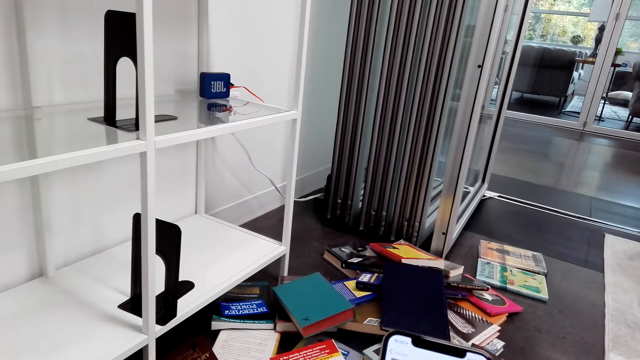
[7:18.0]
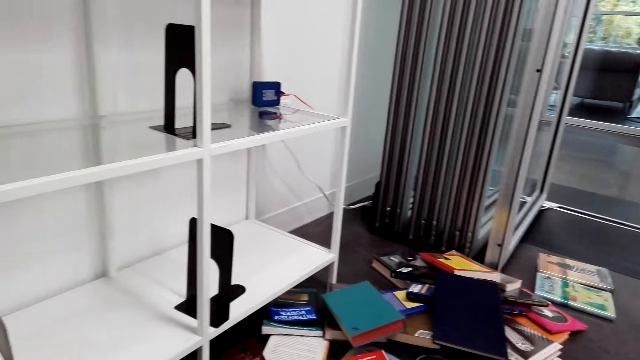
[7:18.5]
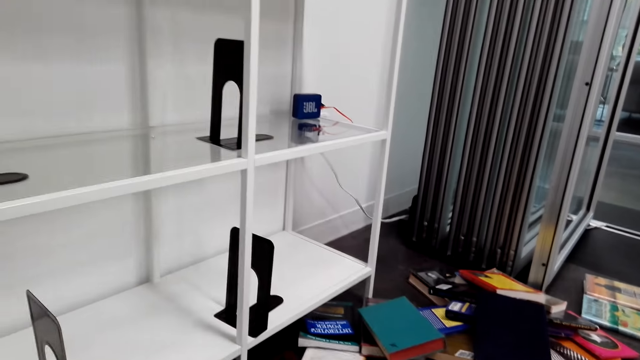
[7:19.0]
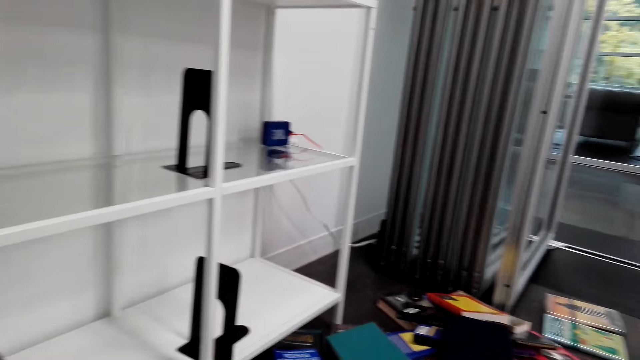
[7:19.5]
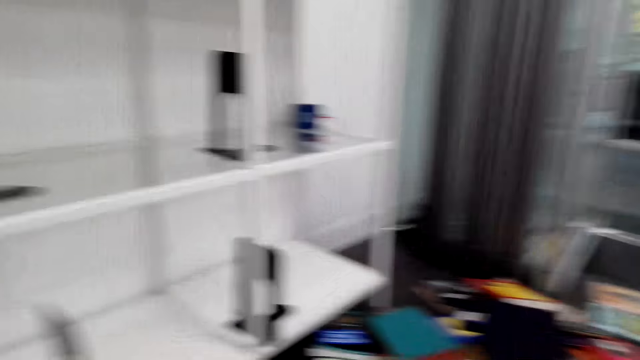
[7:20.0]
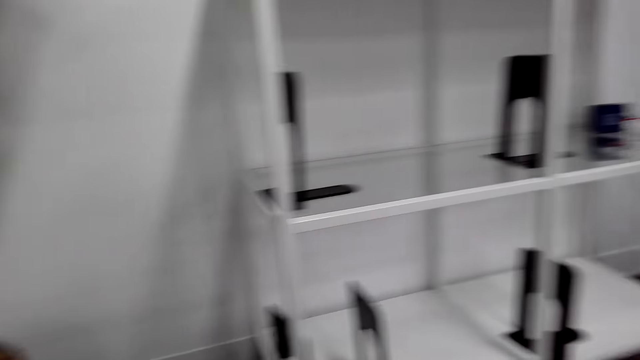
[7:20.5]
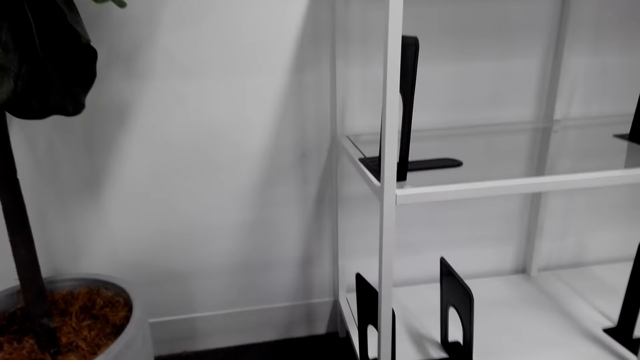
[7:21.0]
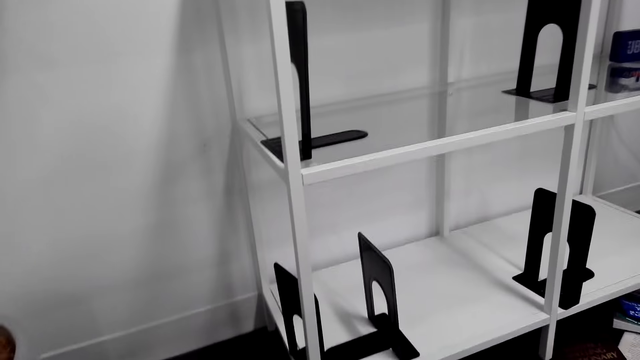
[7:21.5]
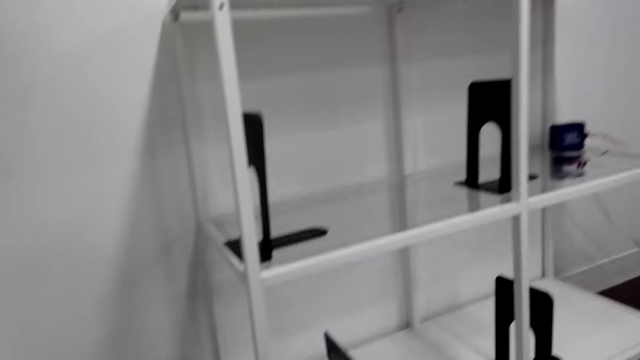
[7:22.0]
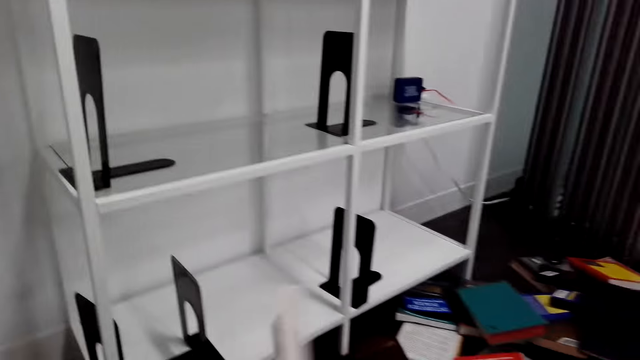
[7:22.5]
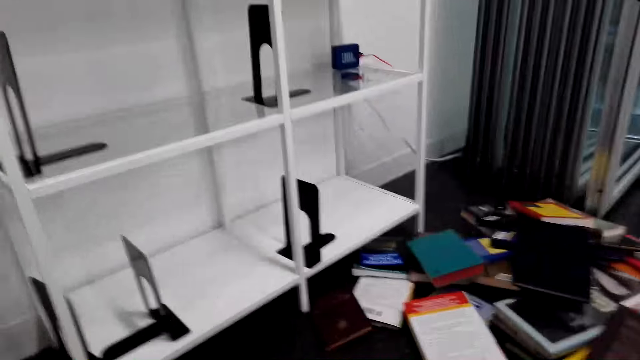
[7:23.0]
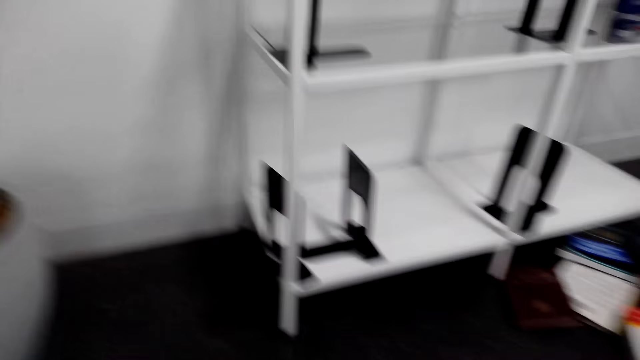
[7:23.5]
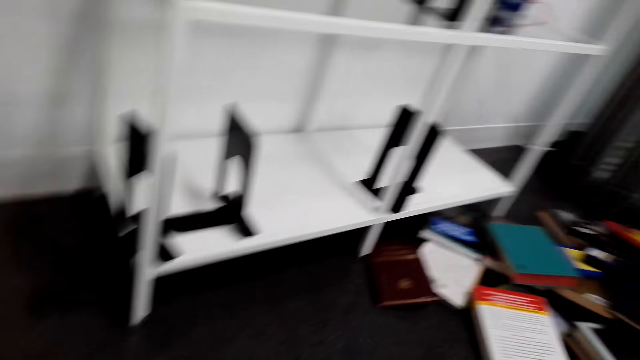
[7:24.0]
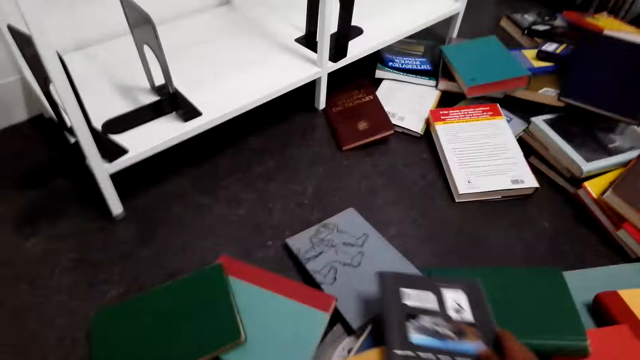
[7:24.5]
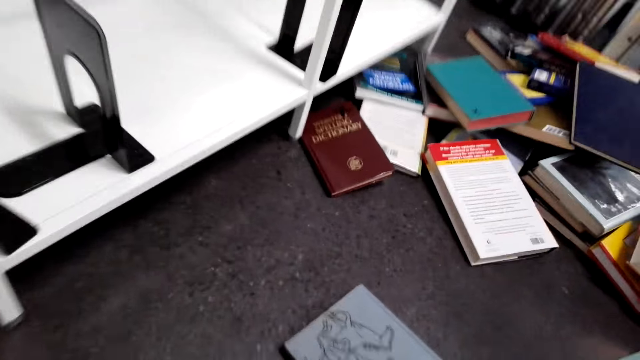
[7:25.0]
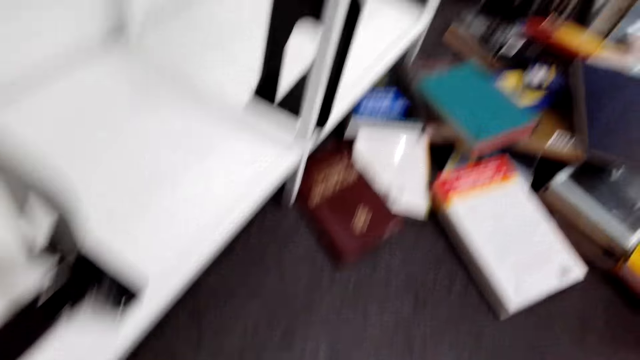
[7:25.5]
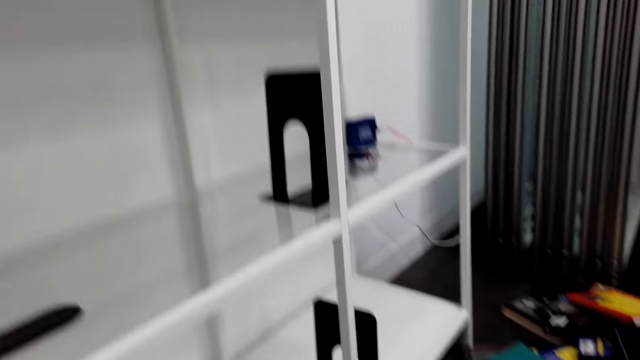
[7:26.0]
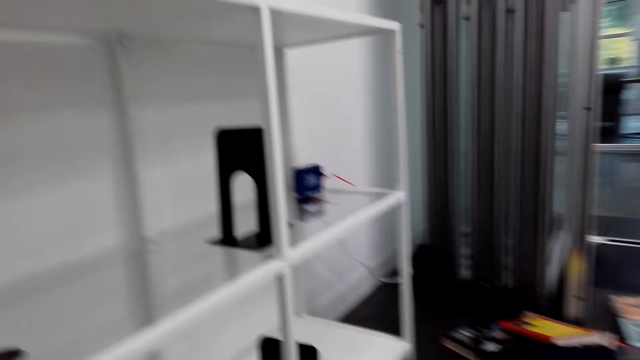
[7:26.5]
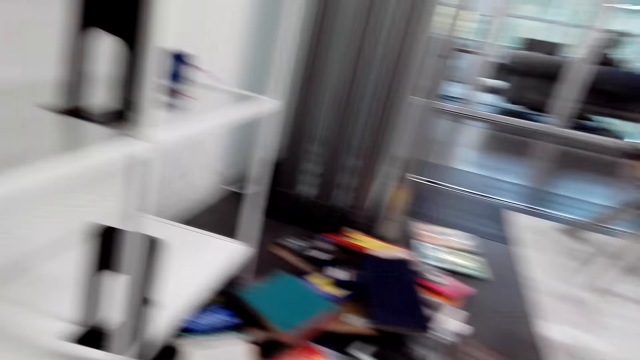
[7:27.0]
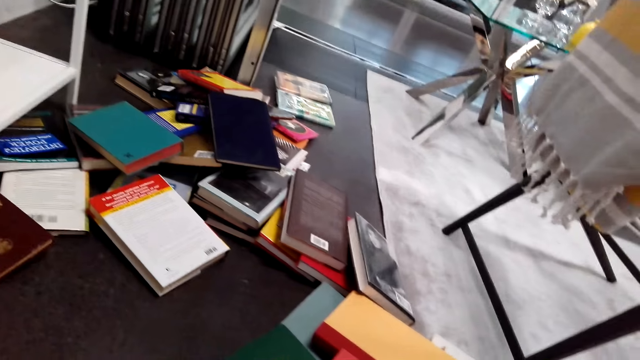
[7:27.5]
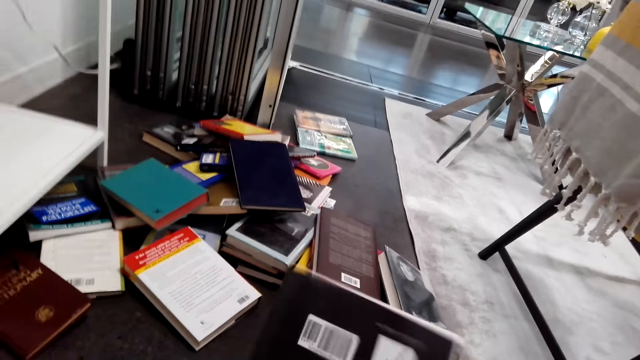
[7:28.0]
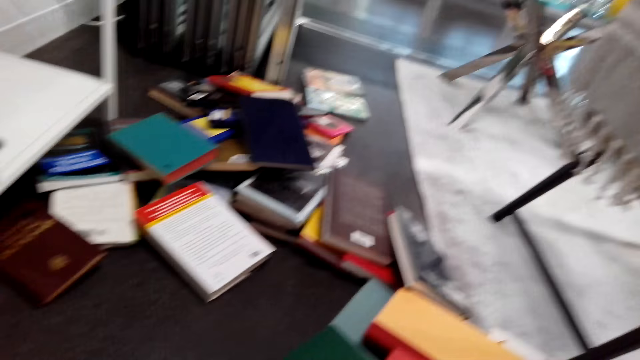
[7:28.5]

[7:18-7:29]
The camera wearer looks around. They touch books. They arrange novels on the floor.

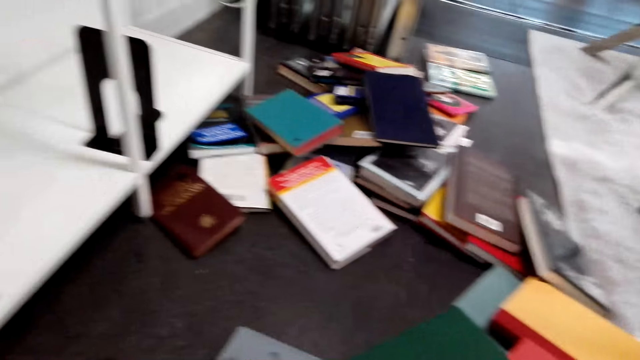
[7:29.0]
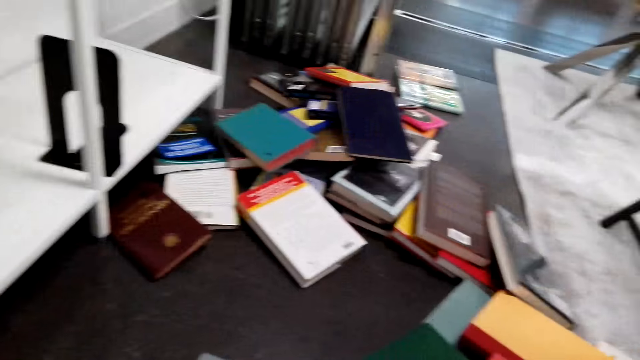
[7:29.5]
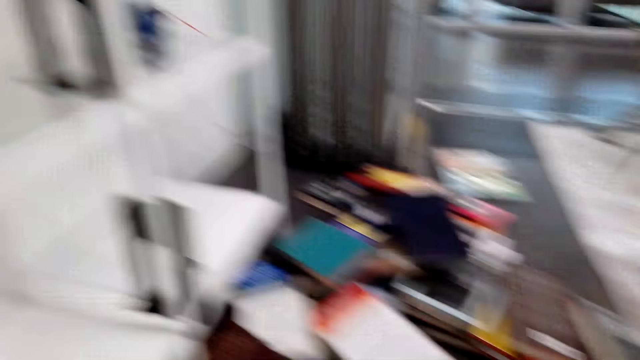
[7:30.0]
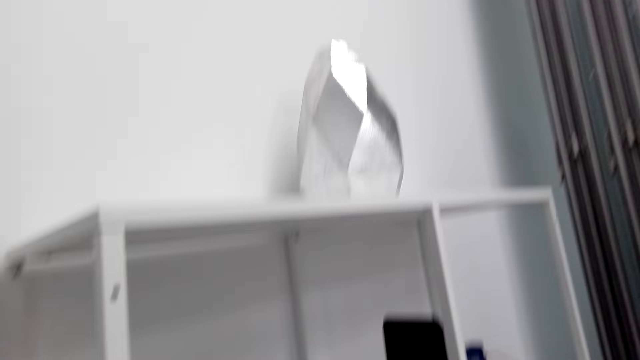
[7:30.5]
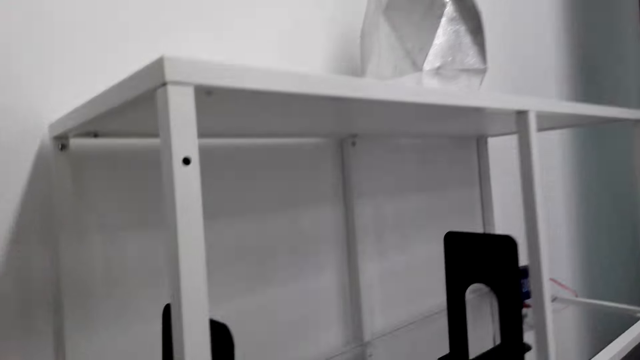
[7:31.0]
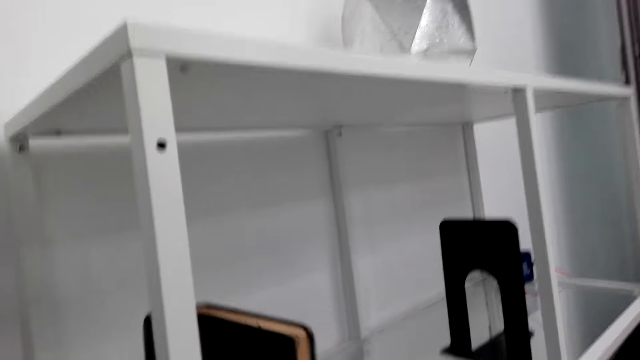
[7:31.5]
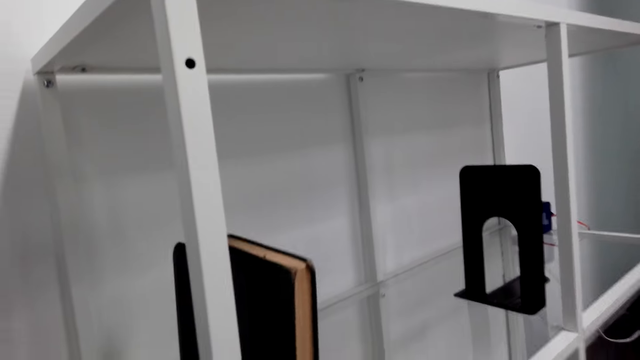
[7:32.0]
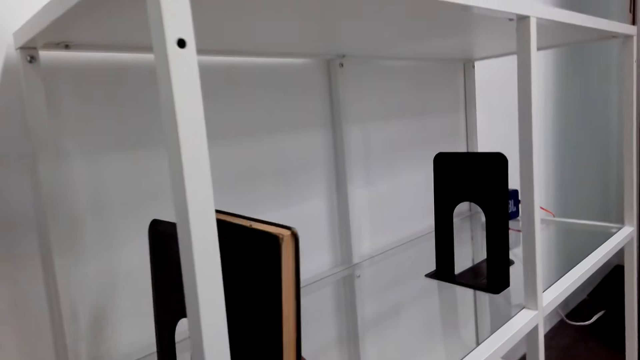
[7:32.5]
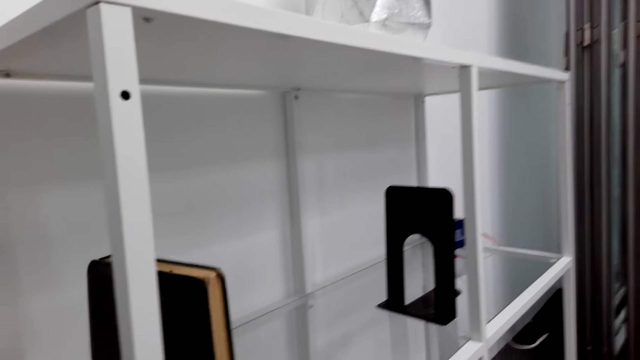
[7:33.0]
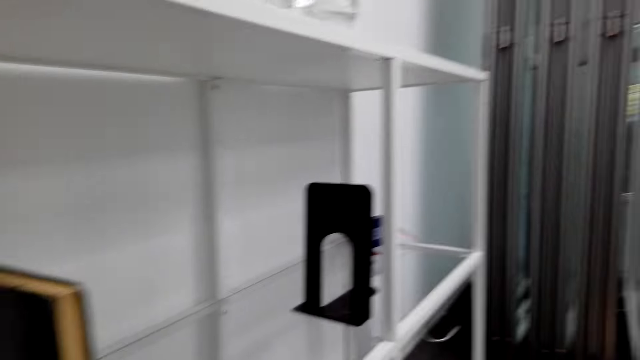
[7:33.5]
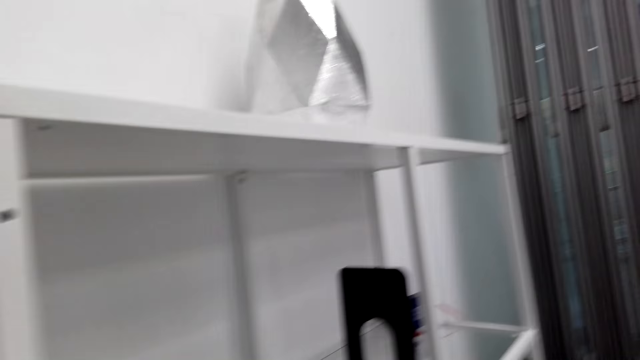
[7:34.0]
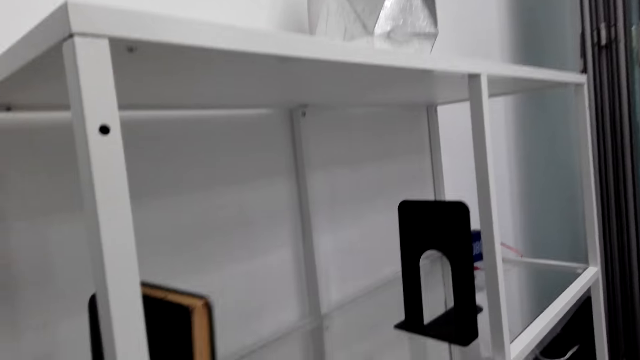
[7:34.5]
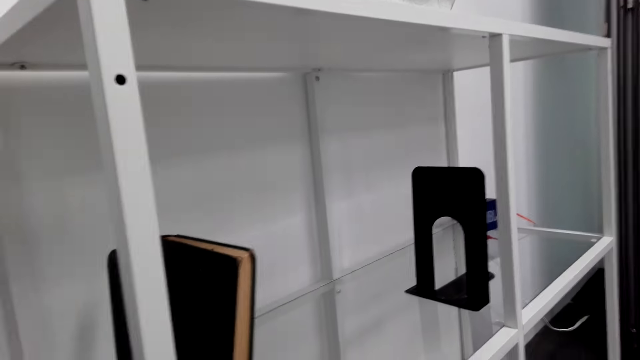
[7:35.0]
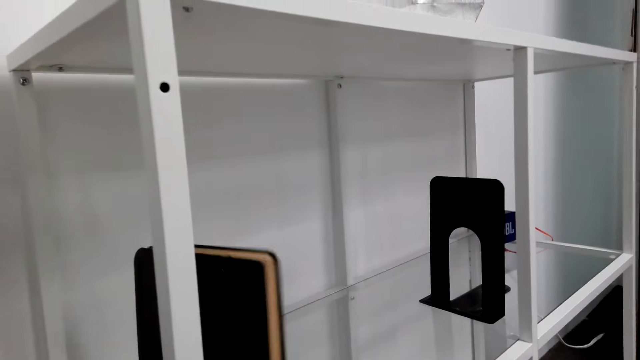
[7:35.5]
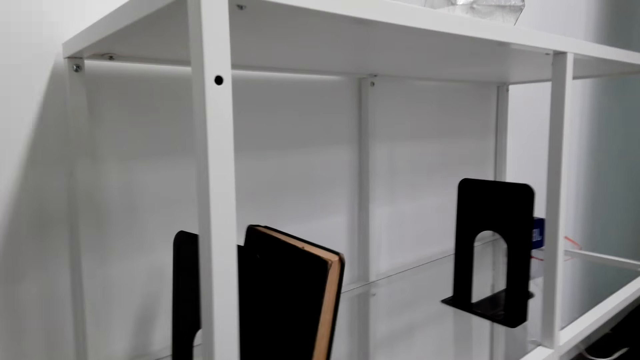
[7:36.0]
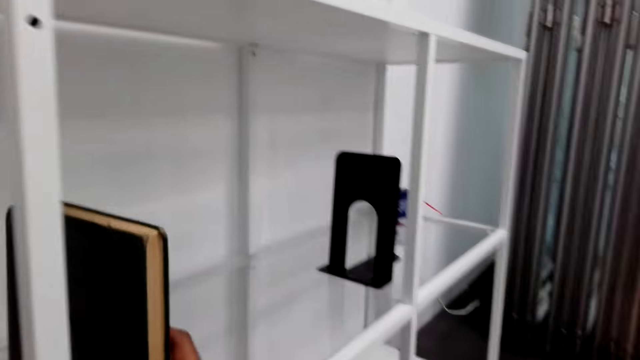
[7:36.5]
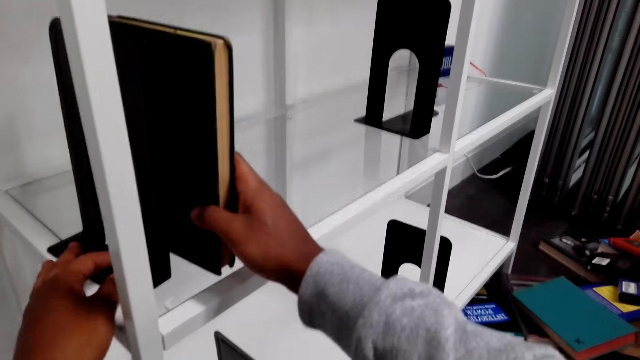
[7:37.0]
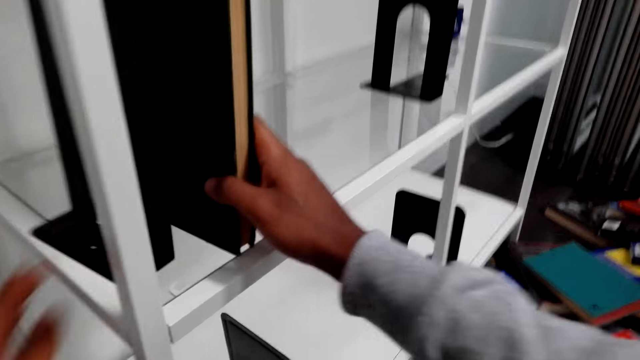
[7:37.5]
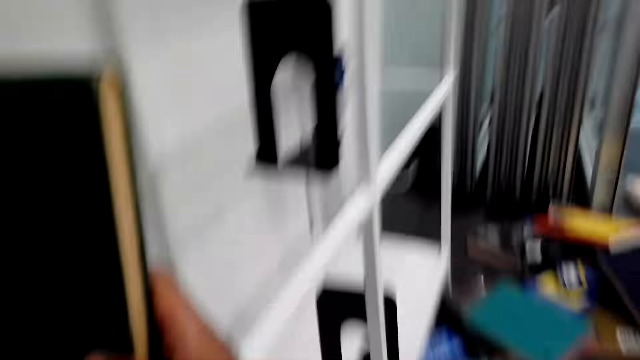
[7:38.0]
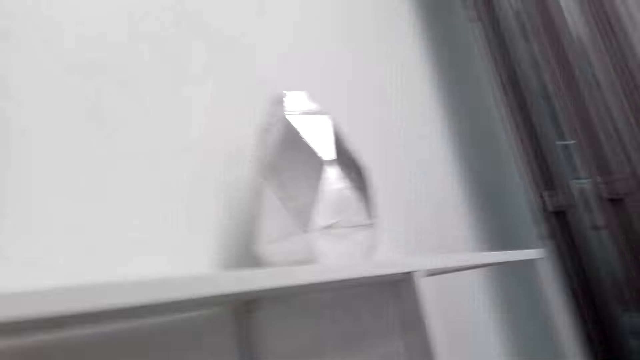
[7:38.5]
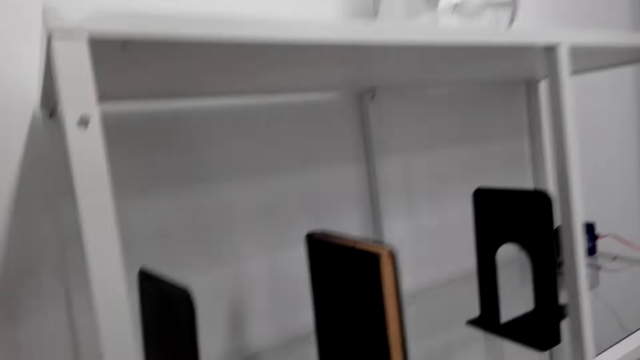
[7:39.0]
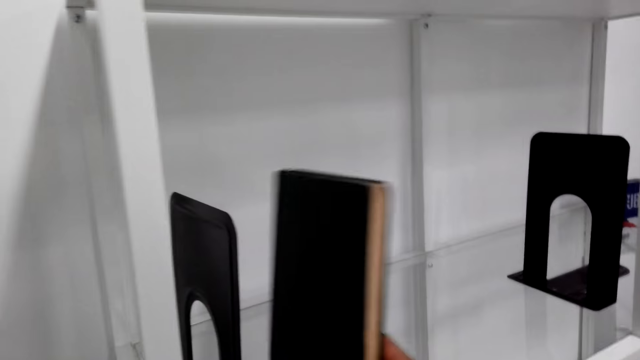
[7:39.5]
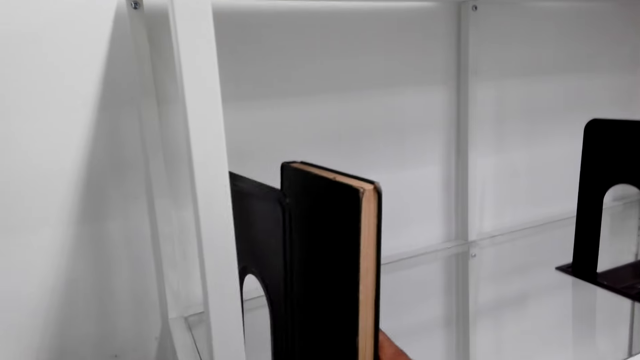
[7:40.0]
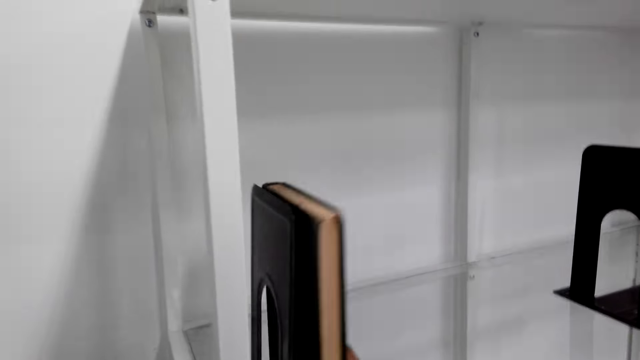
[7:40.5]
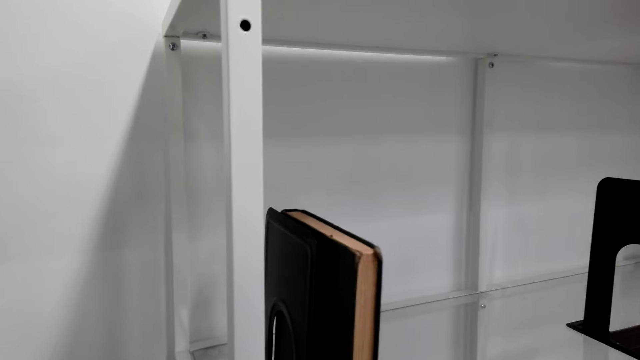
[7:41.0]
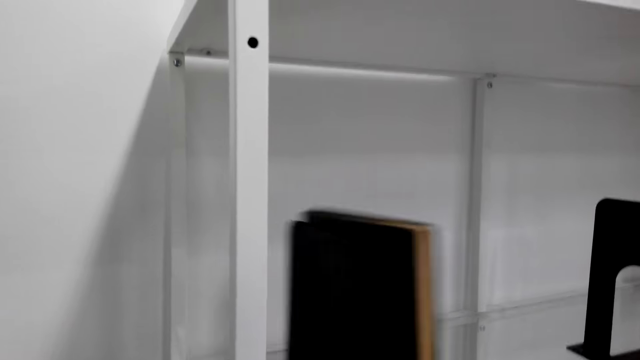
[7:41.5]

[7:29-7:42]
The camera wearer arranges novels in a book cabinet. They put a book on the shelf. They arrange novels in the book cabinet again. They arrange the novel in the book cabinet.
